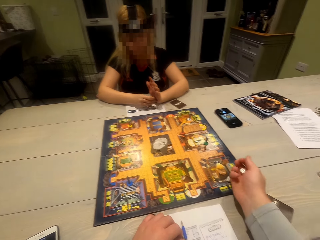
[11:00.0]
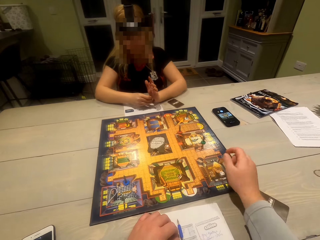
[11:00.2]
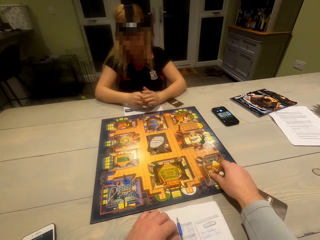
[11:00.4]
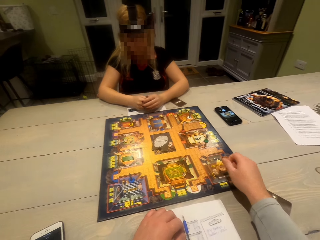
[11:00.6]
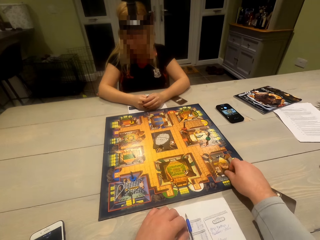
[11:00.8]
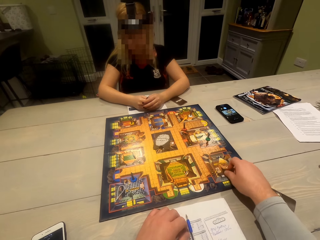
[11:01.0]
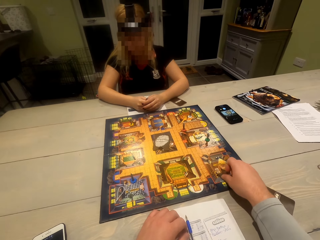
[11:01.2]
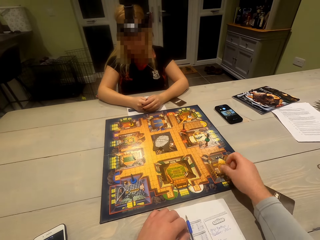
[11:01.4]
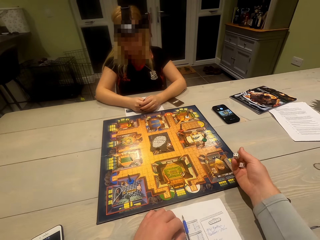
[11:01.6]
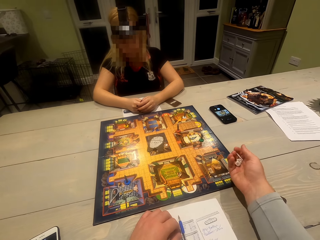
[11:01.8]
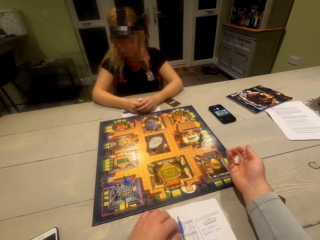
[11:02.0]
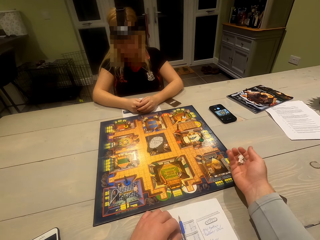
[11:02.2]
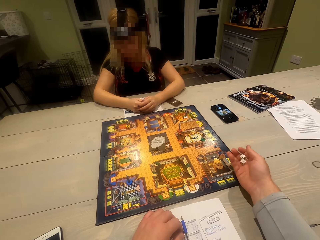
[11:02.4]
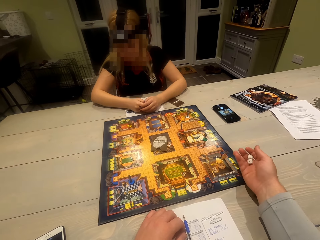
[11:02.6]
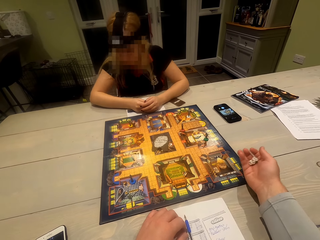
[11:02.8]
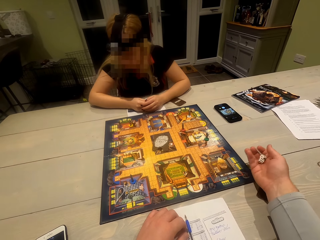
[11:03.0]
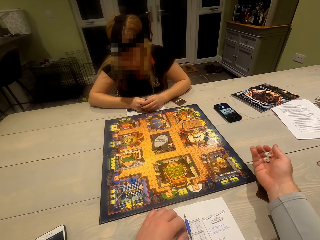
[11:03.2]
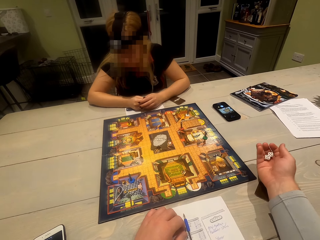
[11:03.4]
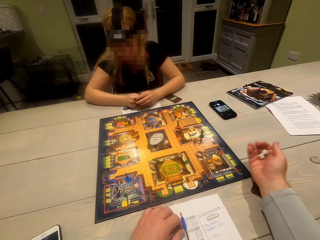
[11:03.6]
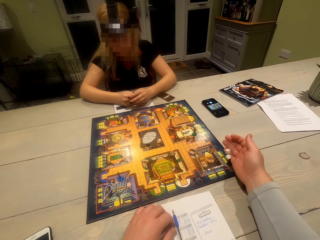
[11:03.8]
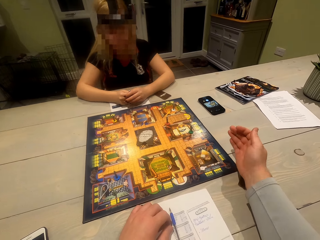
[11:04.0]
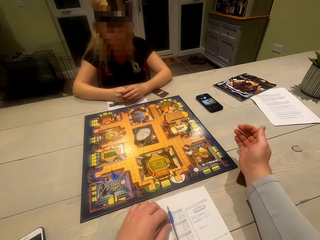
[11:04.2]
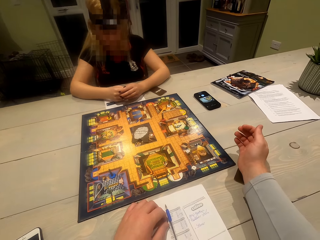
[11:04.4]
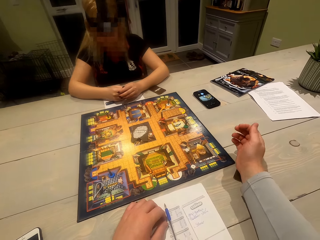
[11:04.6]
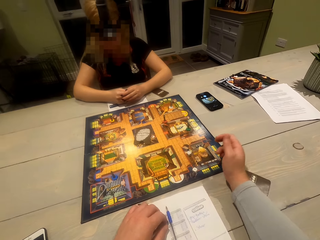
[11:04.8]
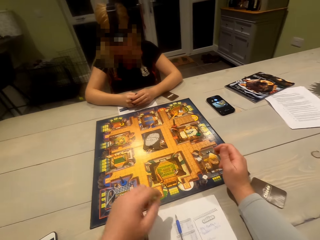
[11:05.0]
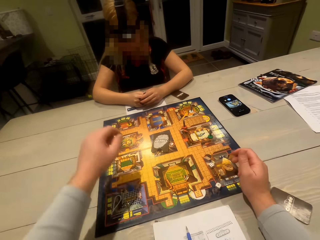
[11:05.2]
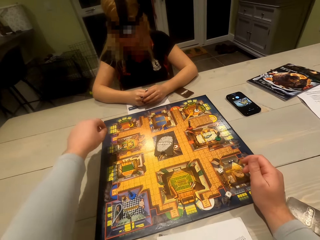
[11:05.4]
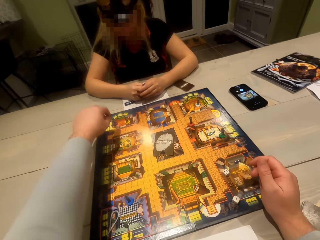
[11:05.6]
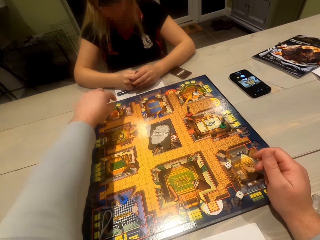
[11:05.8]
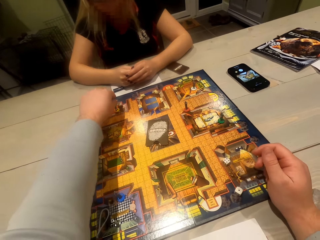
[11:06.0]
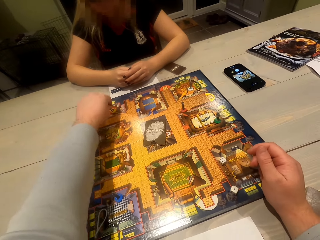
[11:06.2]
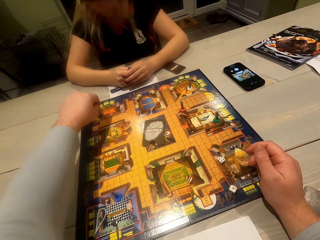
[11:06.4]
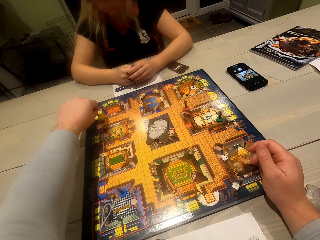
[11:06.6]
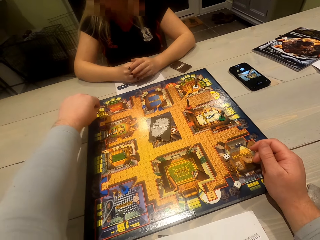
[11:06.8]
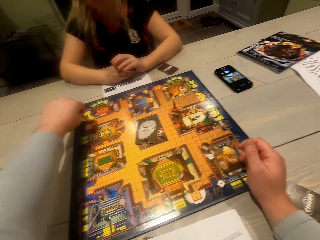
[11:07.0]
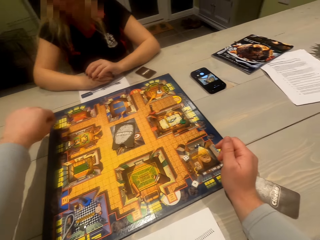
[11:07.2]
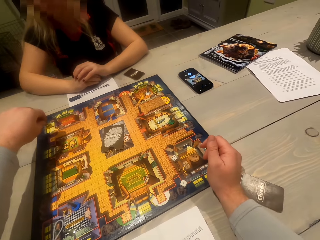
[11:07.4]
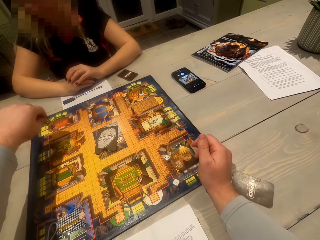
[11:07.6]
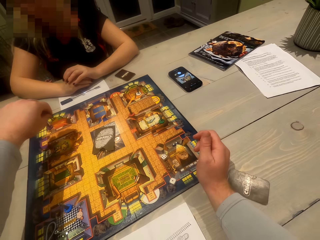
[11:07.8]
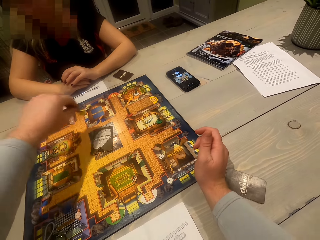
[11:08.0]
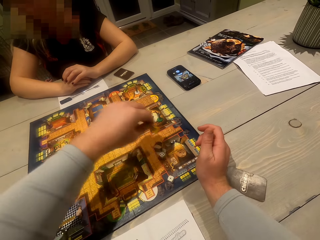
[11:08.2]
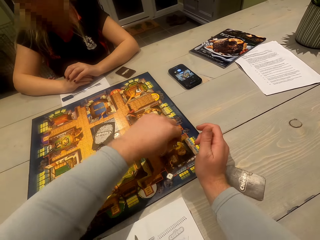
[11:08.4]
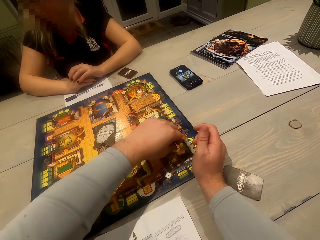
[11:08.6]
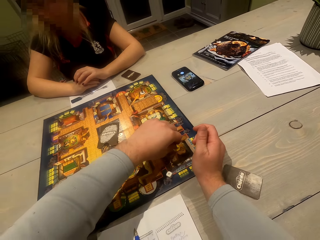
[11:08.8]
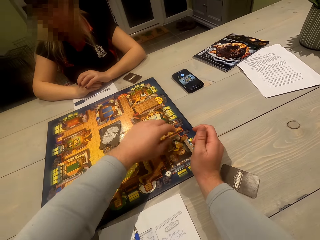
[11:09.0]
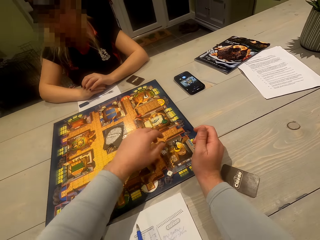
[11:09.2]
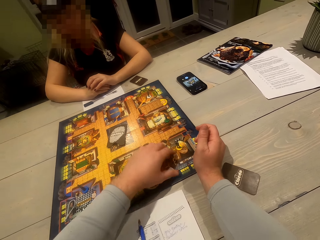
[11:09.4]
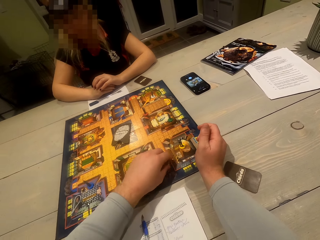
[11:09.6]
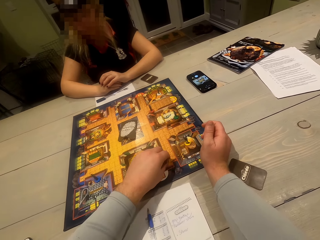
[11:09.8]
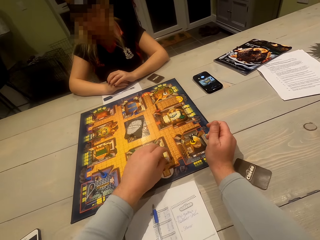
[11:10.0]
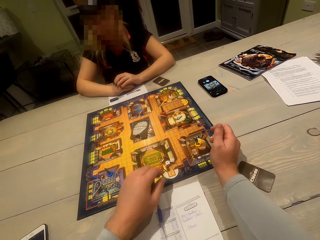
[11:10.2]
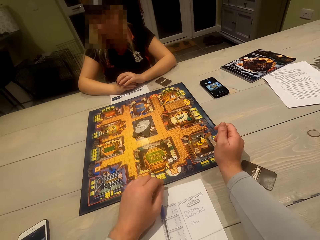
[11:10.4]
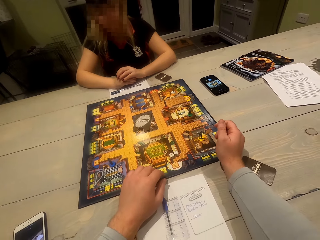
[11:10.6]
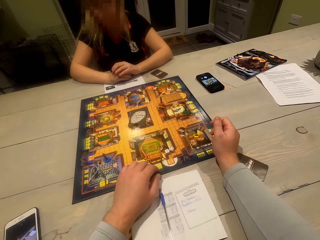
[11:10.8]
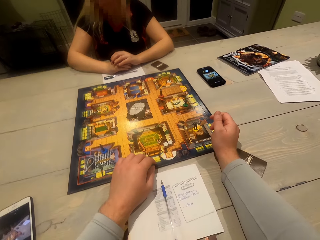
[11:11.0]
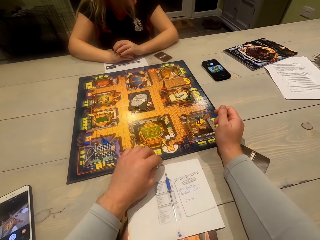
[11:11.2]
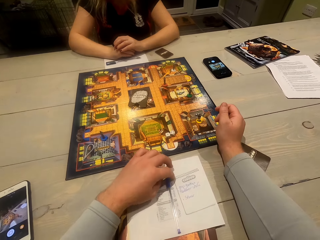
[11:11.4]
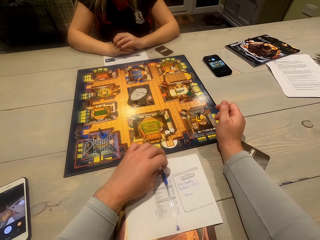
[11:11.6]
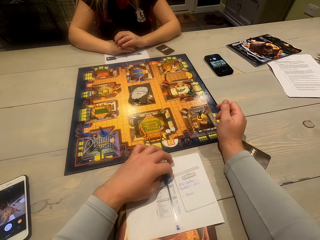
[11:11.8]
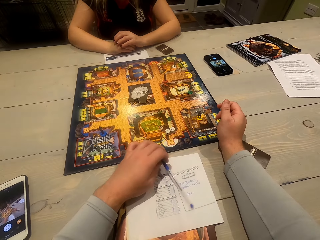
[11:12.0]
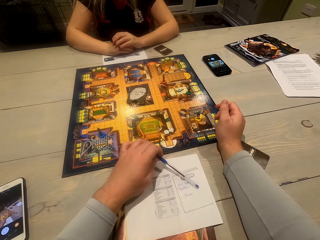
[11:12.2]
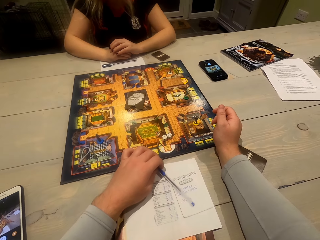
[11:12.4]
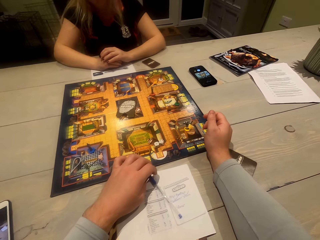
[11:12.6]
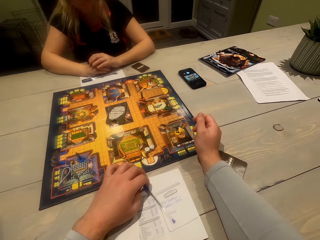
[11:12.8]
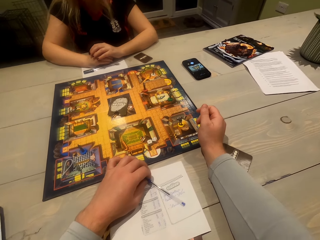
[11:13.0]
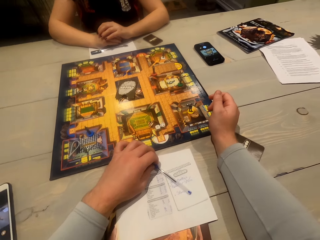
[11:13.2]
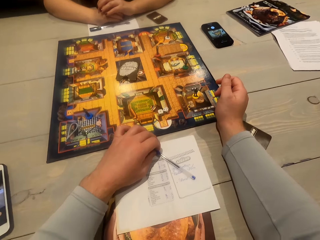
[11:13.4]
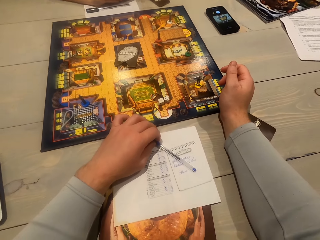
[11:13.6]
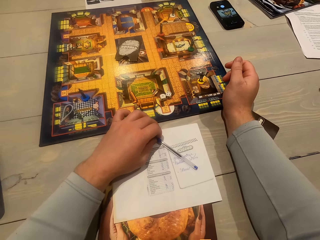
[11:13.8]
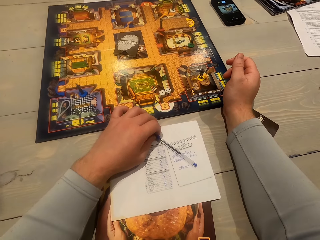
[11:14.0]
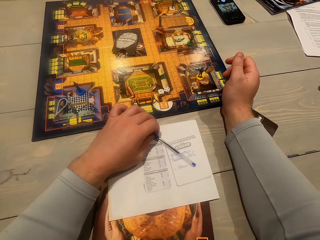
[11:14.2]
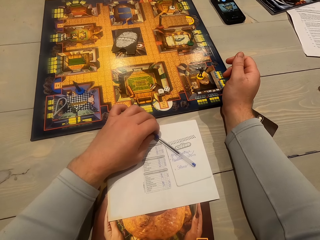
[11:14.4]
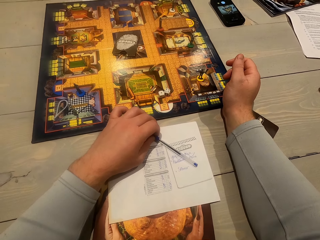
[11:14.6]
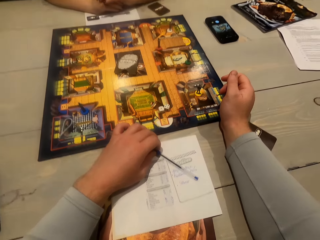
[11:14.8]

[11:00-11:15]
The camera wearer rolls the dice and shakes the dice. They drop a die on the board. A woman moves her hand. The camera wearer picks the dice on the board. They shake the dice and roll the dice. The woman moves around. The camera wearer puts the dice on the board. They move a token on the board. They pick something on the board. They move their hand. They put something on the board. They move the dice on the board. They adjust the dice on the board. They look around. They move the pen on the paper. They adjust the pen. They look around.

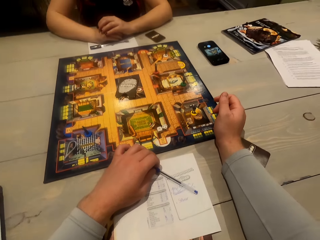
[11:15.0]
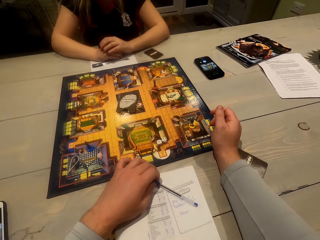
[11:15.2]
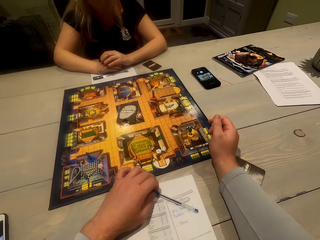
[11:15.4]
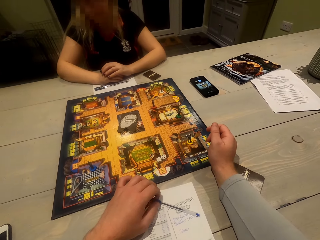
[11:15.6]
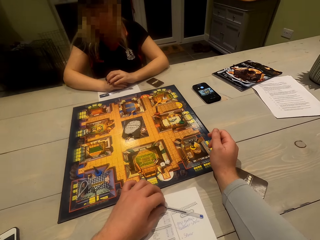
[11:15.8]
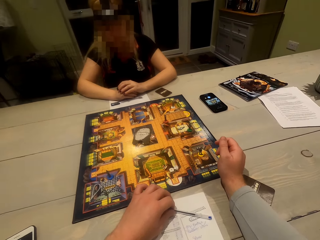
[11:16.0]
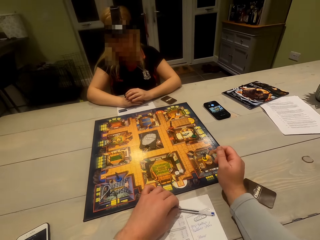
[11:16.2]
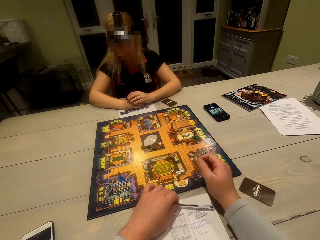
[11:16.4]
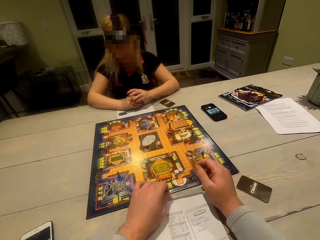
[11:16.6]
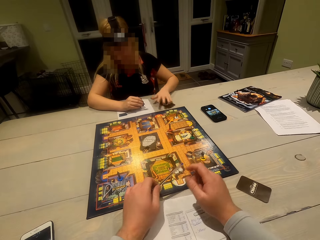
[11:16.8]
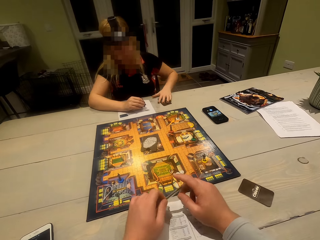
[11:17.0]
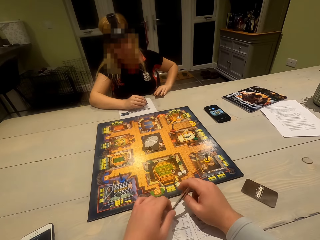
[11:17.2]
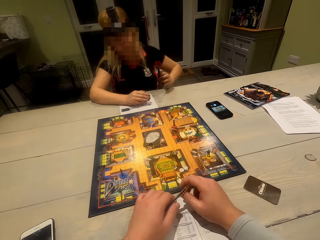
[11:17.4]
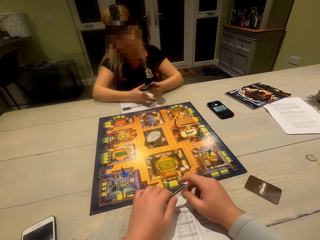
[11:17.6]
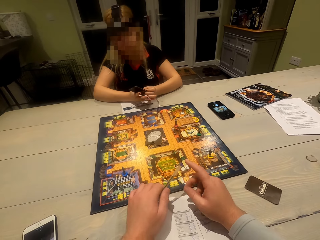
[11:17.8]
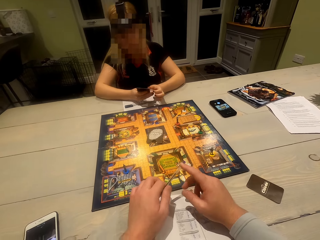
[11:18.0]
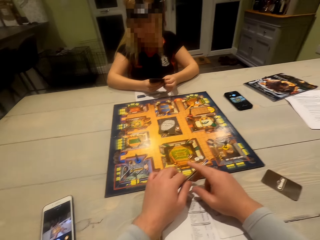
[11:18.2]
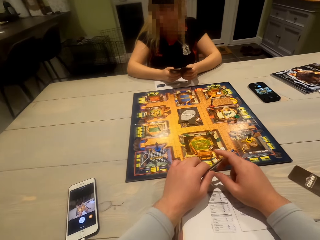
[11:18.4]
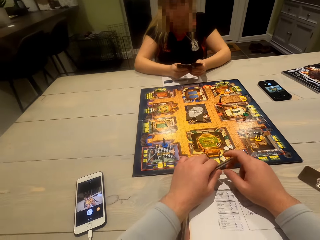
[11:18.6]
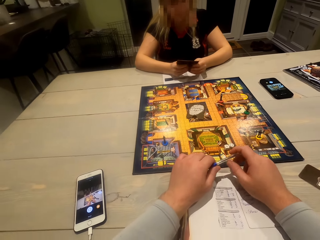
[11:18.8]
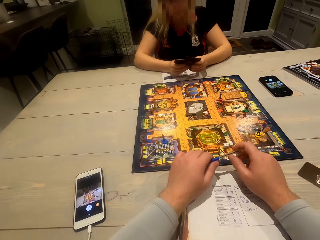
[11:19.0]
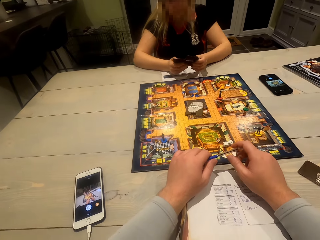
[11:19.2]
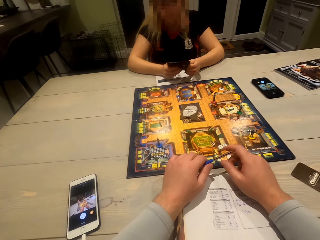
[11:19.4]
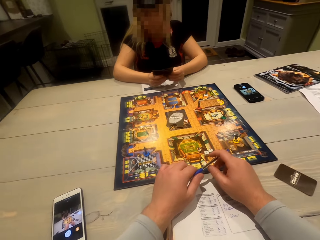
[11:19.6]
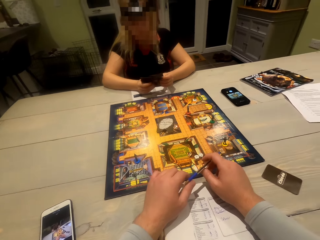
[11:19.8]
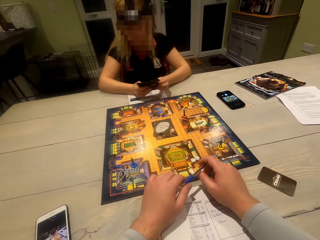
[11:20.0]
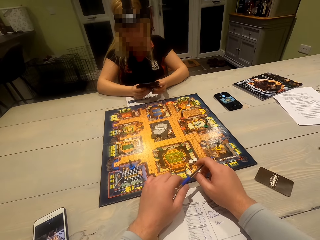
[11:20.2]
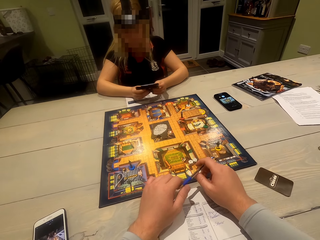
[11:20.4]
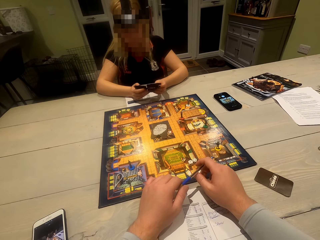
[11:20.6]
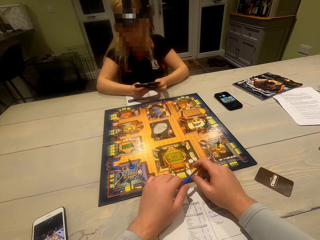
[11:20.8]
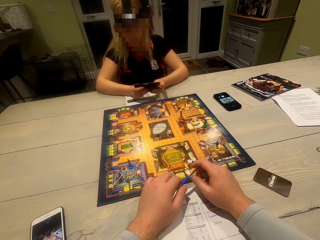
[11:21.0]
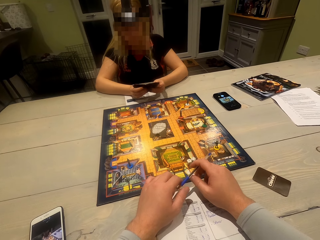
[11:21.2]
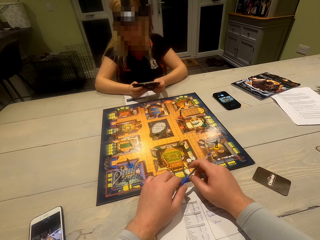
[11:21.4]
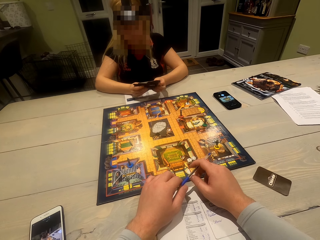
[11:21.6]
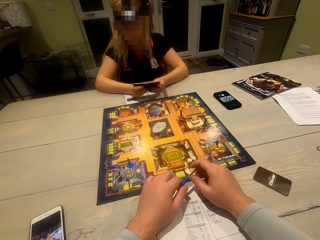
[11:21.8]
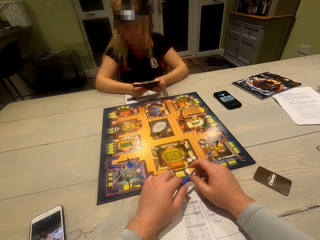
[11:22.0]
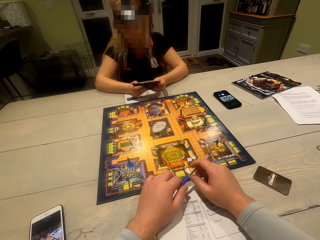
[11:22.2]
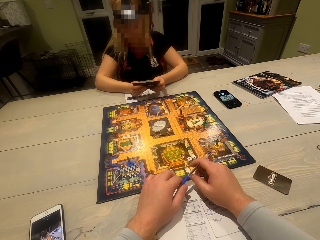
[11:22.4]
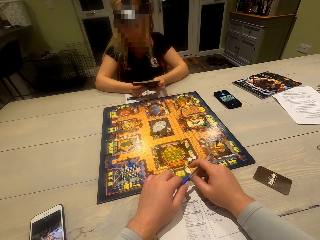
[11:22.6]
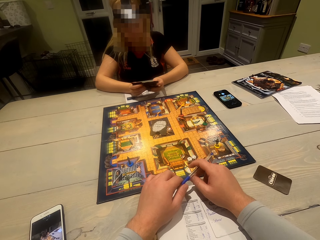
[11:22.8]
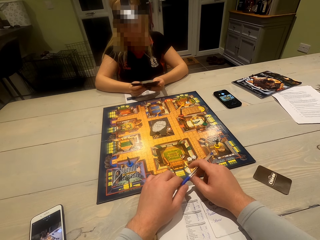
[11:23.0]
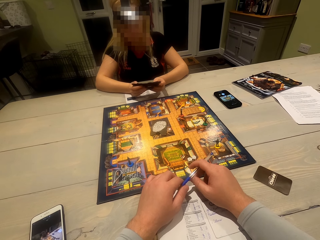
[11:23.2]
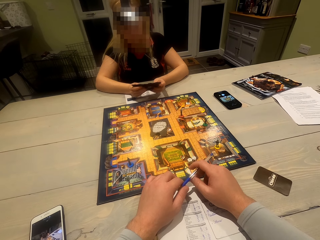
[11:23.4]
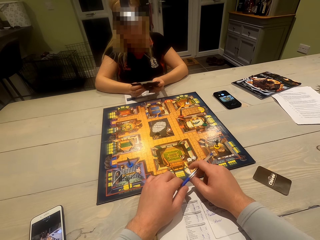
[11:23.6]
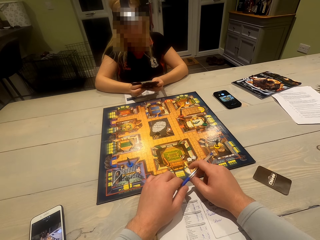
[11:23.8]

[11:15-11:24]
A woman looks around. The woman picks cards on the table. The woman adjusts the cards and moves the cards.
